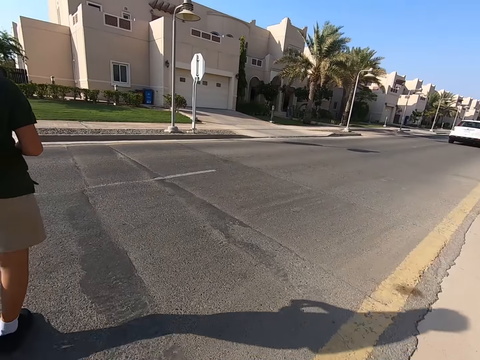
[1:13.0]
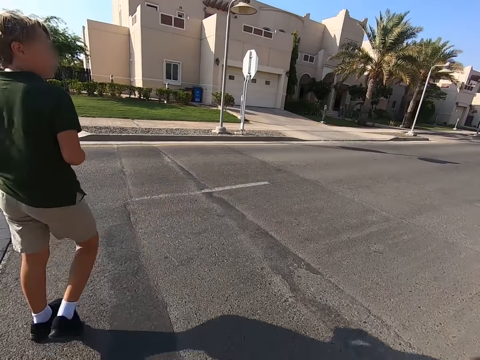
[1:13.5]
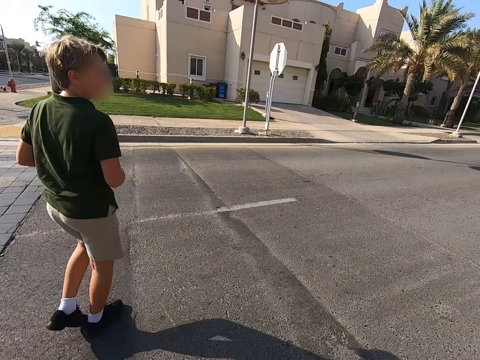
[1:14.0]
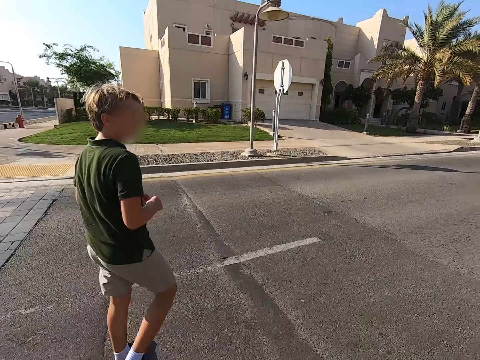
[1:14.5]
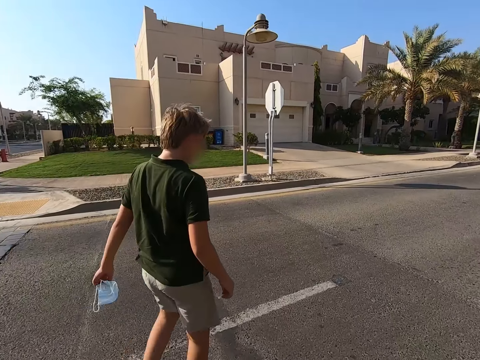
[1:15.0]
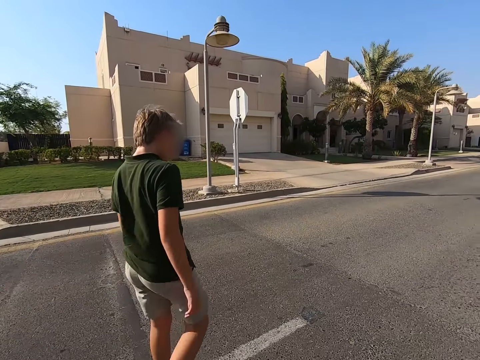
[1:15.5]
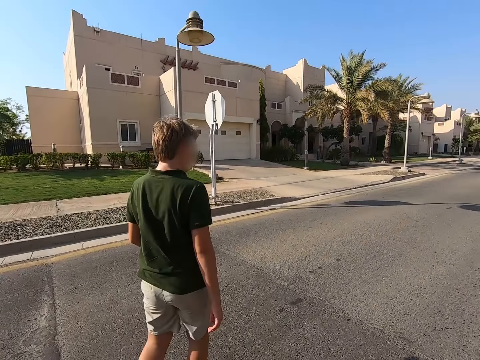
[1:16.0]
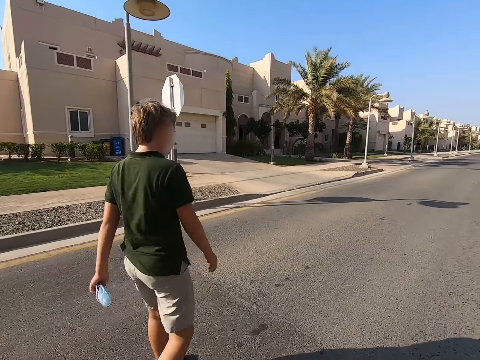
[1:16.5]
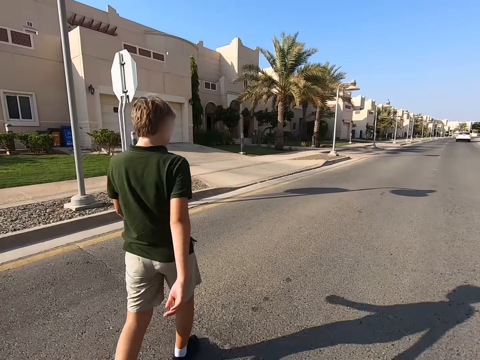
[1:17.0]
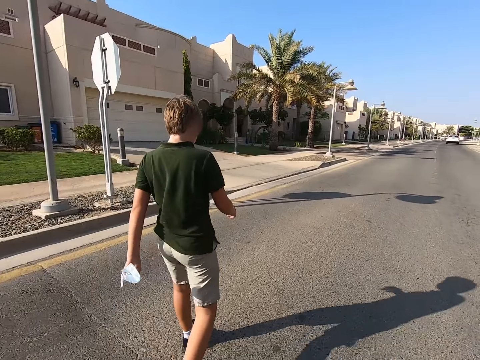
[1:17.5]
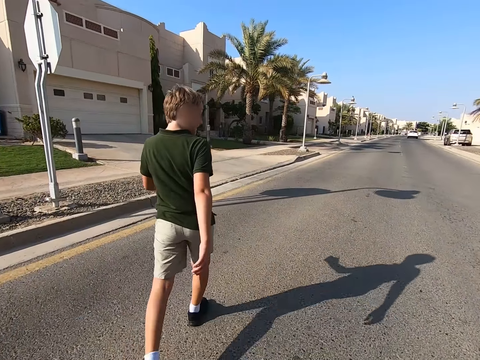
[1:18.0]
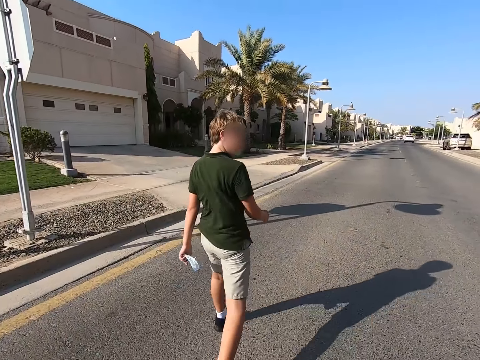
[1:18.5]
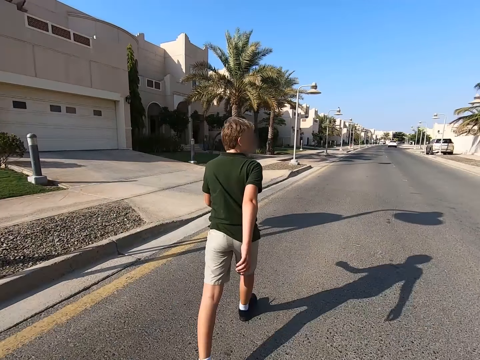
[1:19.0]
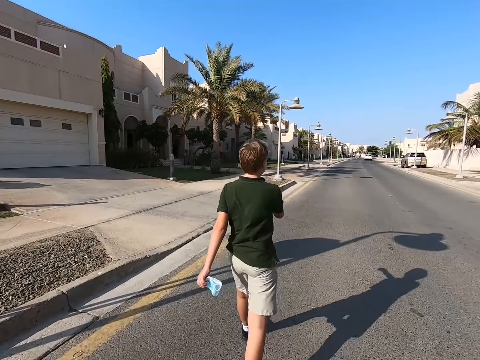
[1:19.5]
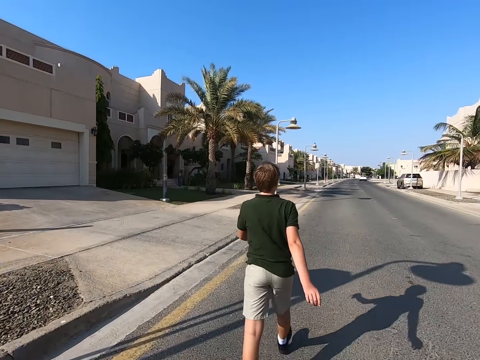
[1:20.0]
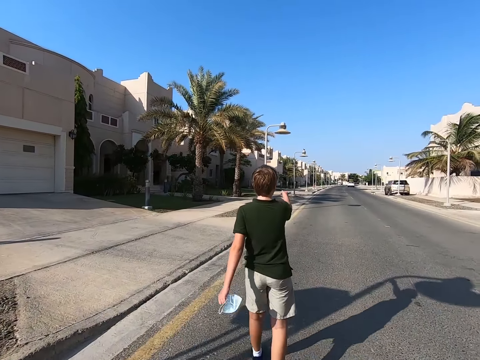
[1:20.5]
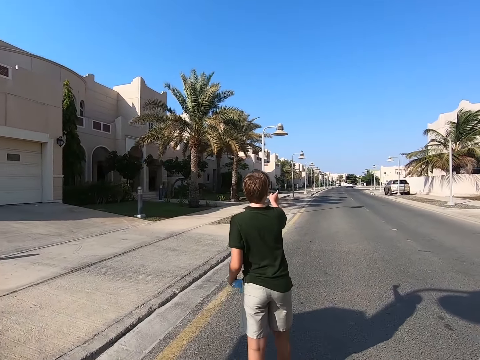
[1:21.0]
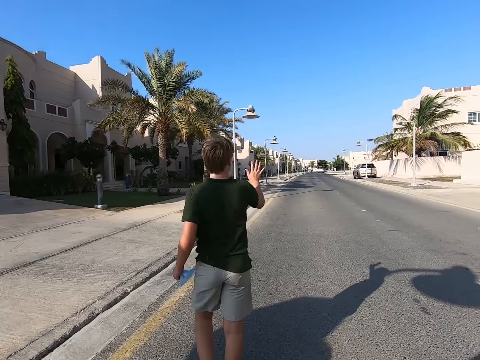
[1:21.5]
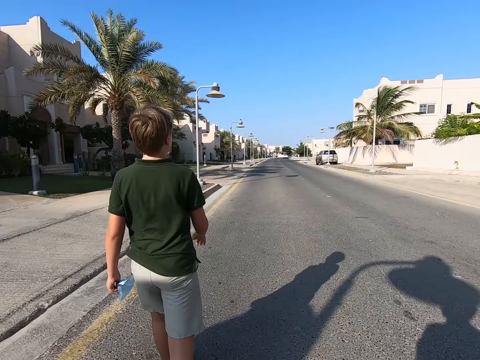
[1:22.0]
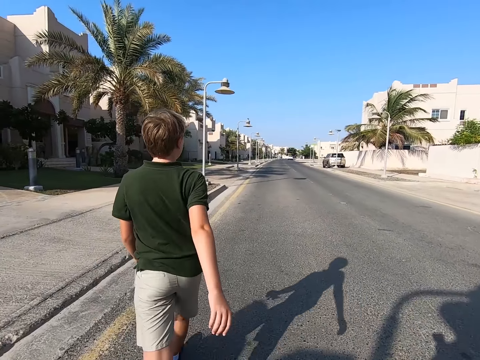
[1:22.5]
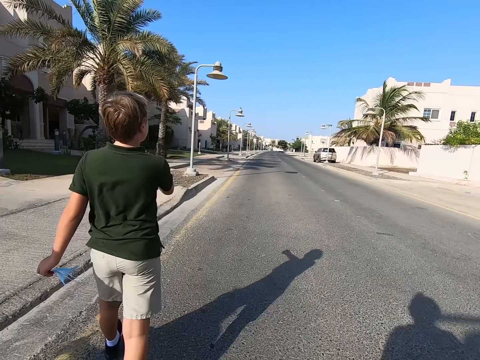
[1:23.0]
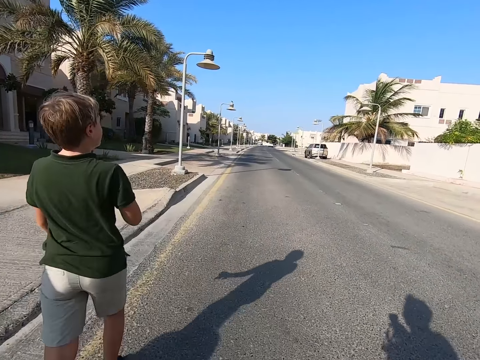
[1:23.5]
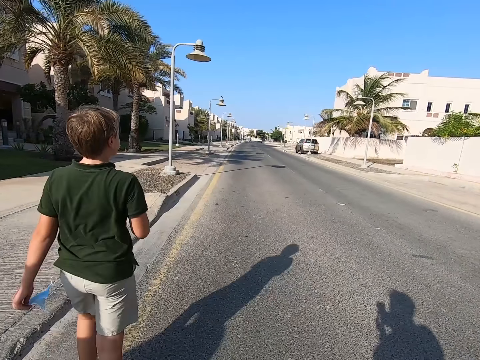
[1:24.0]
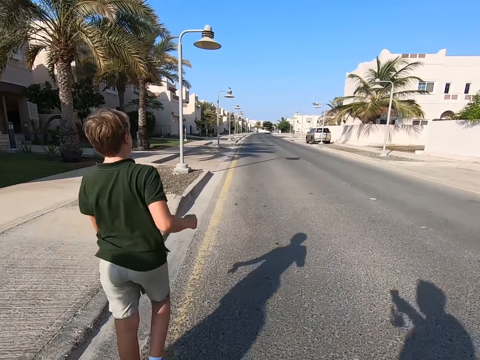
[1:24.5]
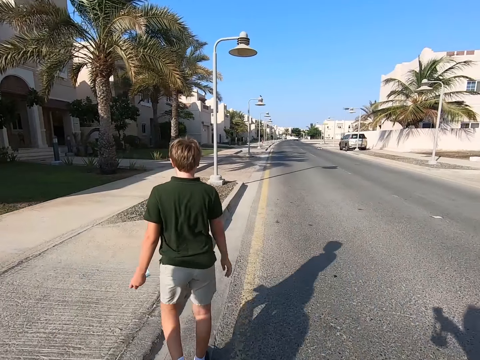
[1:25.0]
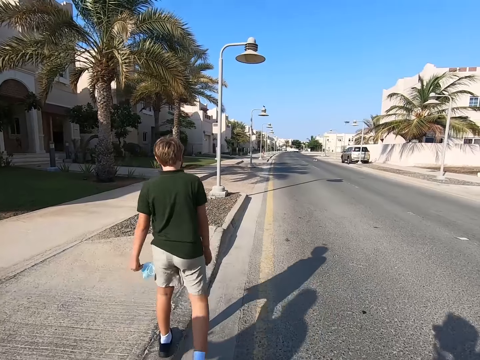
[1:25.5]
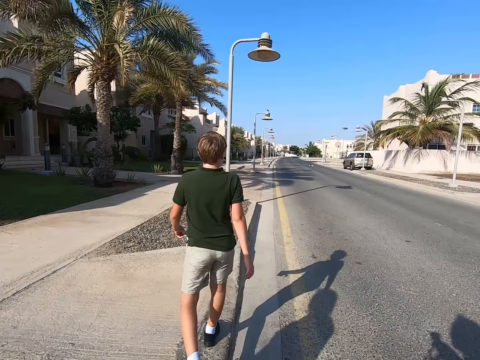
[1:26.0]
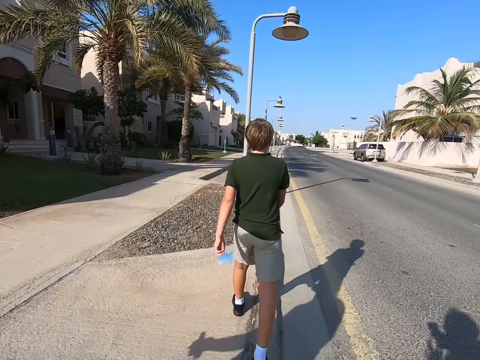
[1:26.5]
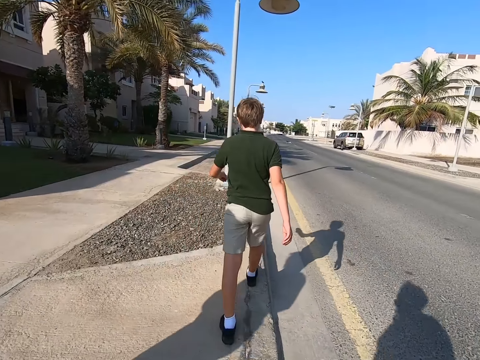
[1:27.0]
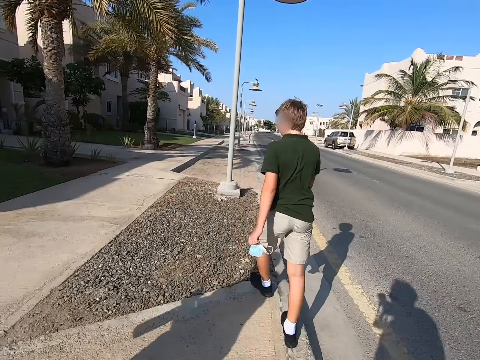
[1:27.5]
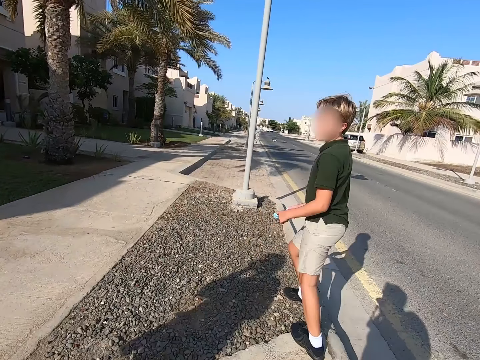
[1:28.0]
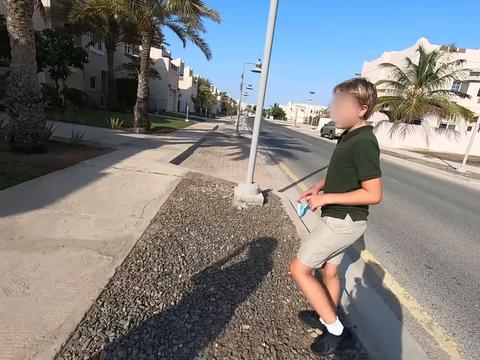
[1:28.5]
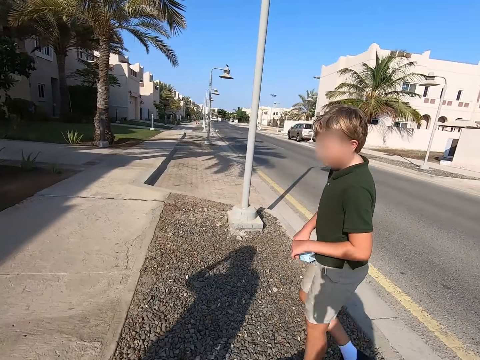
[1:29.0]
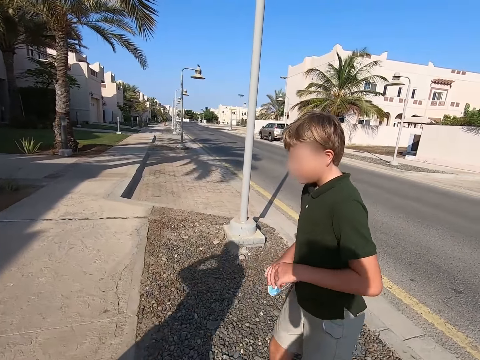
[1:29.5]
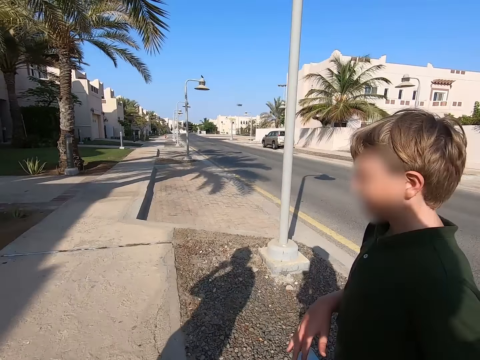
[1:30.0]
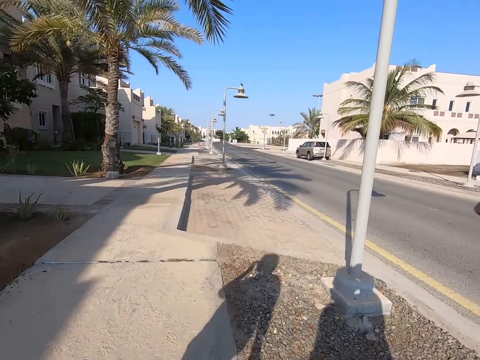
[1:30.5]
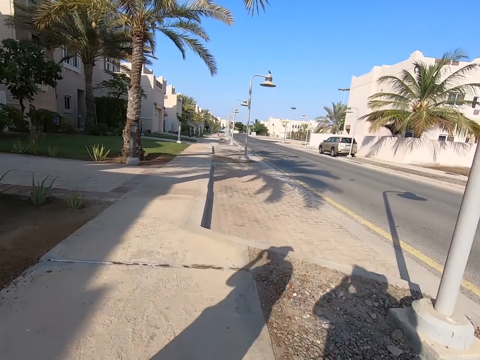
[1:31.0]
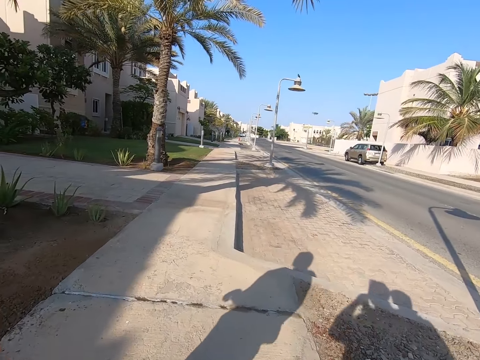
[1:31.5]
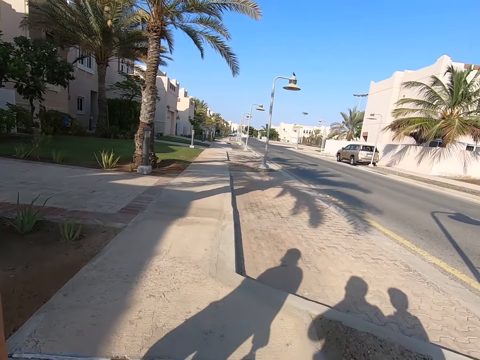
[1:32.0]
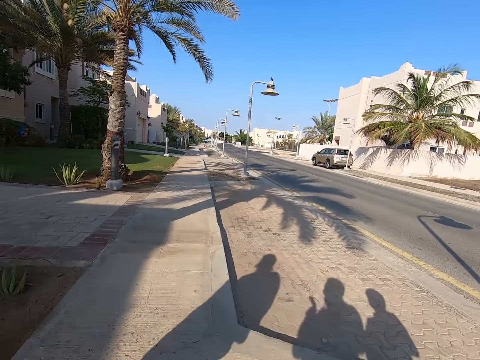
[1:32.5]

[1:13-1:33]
The camera wearer walks along the road. They move to the path.

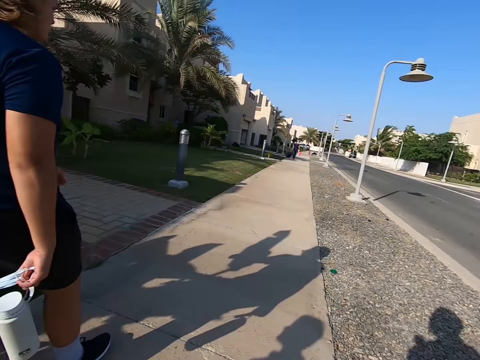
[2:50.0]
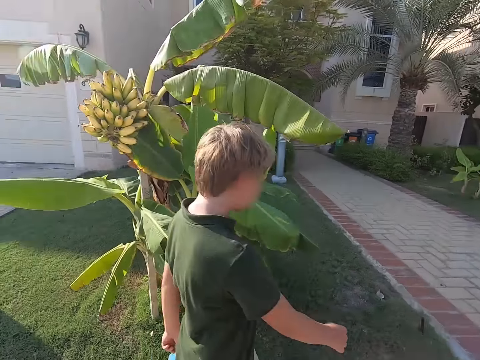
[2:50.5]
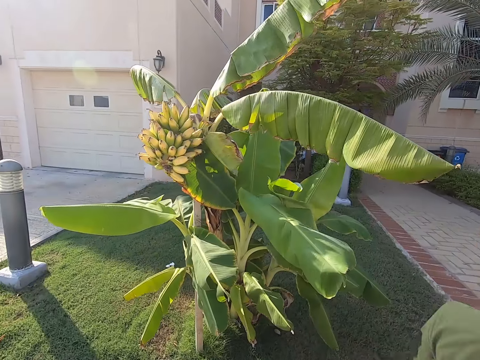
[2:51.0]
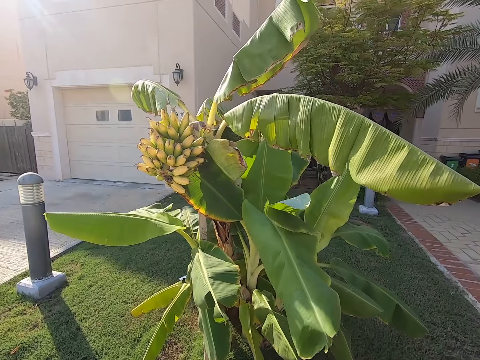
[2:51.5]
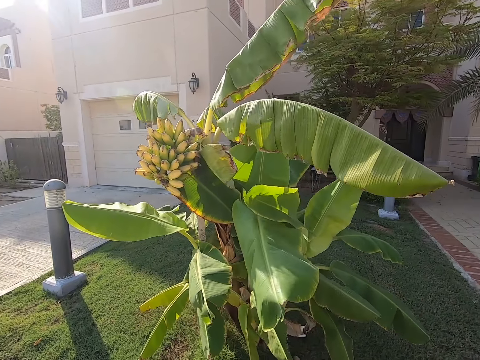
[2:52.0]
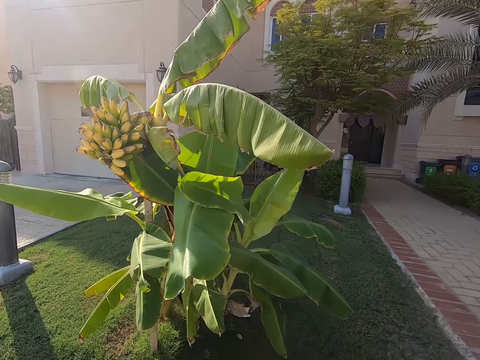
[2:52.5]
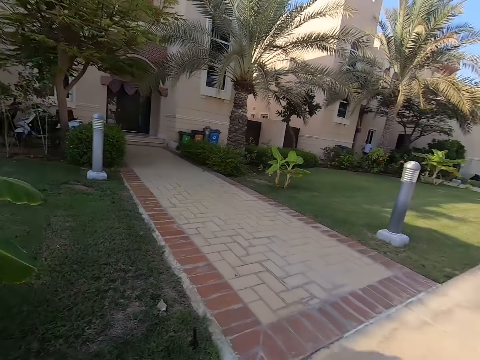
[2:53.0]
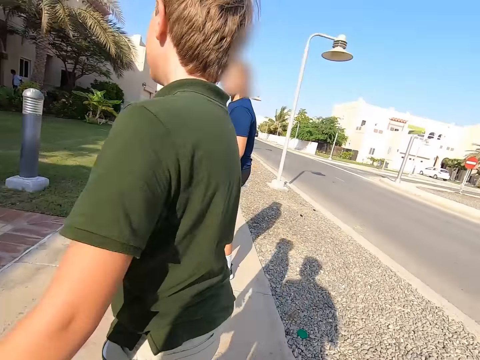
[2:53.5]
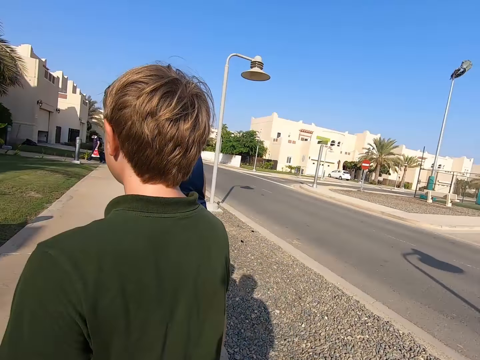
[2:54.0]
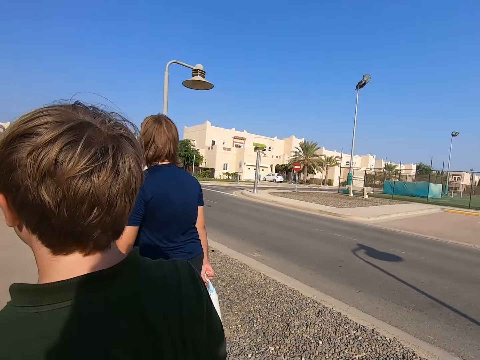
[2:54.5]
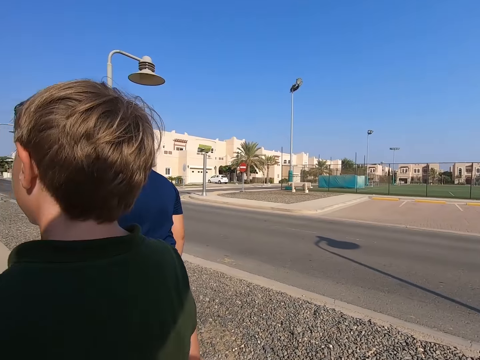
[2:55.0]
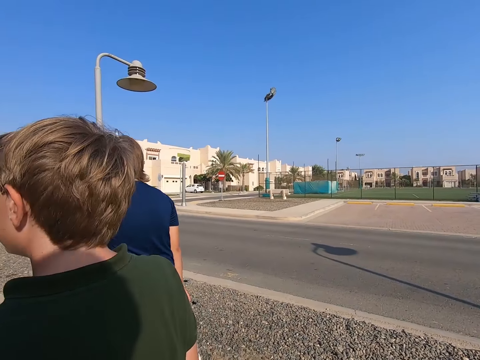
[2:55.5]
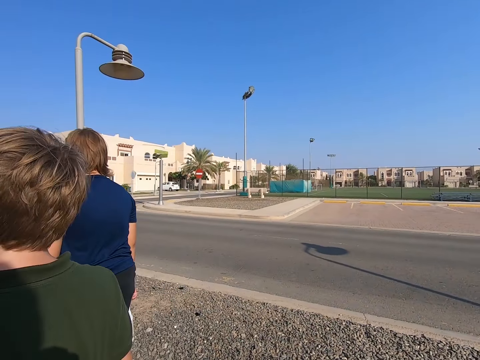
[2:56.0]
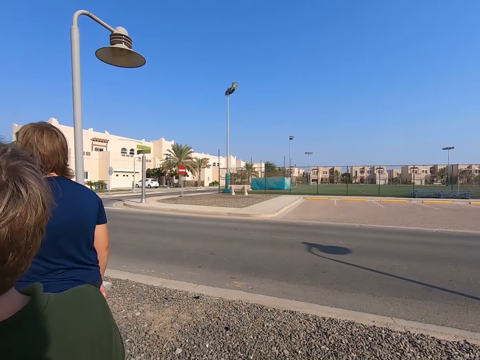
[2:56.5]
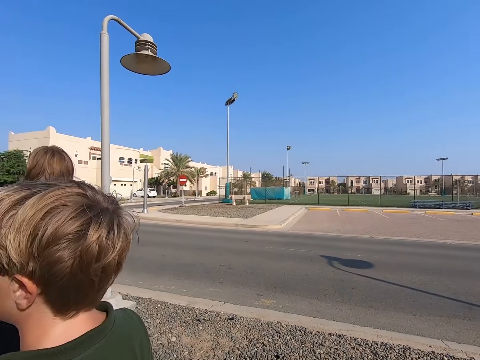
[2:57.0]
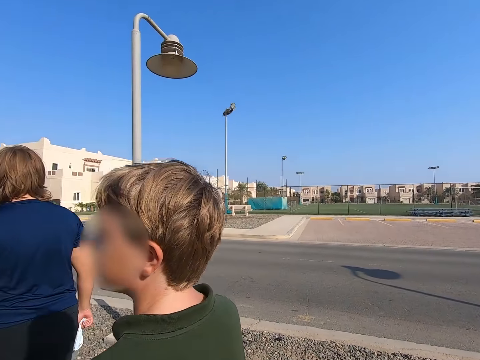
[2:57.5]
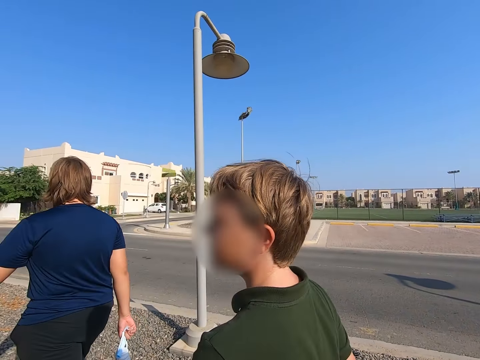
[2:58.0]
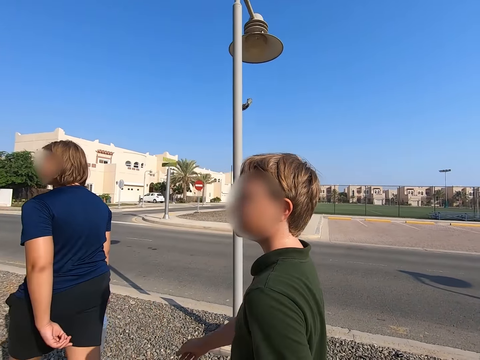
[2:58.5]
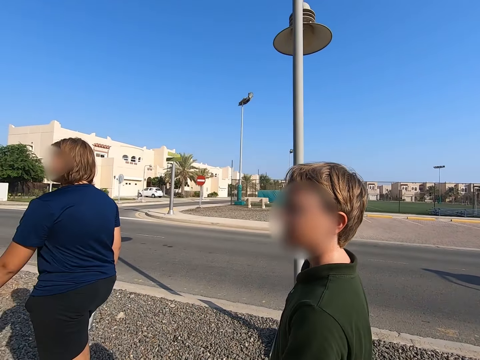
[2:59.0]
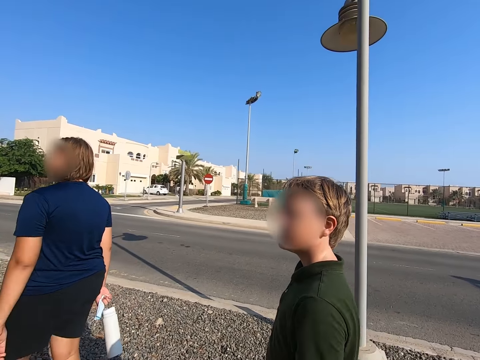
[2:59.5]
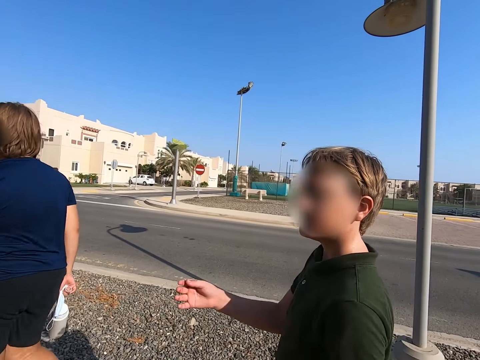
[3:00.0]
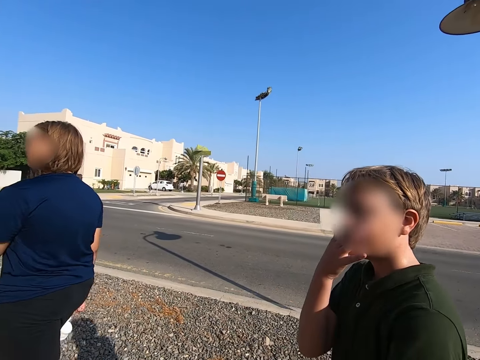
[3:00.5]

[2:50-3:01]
The camera wearer stares at the bananas on the tree. They look ahead. They look aside.
